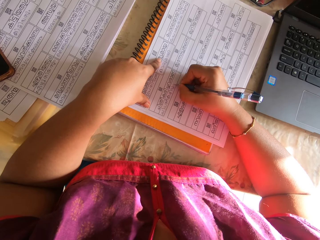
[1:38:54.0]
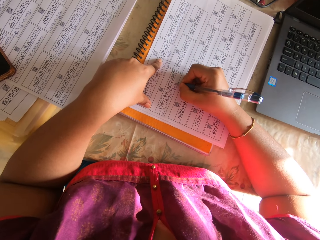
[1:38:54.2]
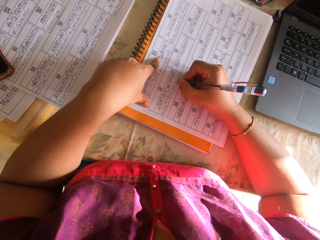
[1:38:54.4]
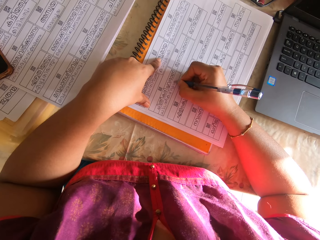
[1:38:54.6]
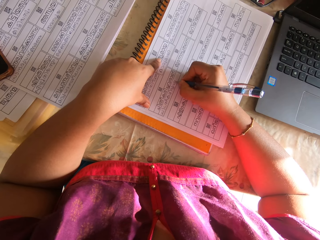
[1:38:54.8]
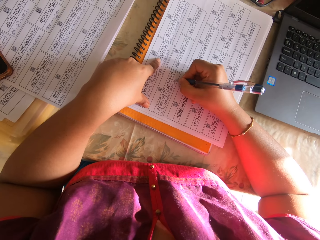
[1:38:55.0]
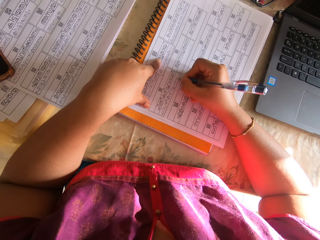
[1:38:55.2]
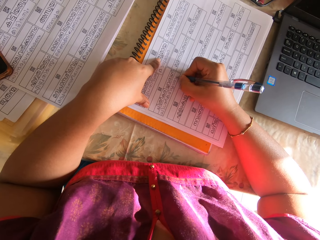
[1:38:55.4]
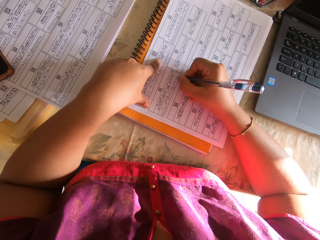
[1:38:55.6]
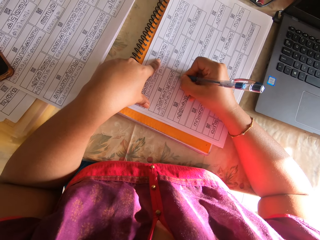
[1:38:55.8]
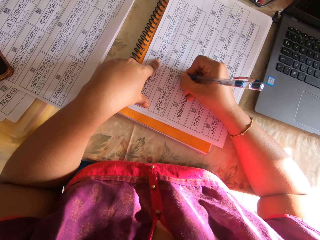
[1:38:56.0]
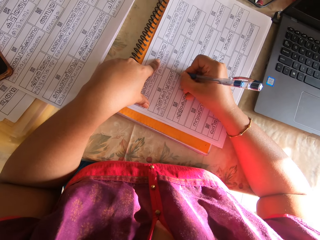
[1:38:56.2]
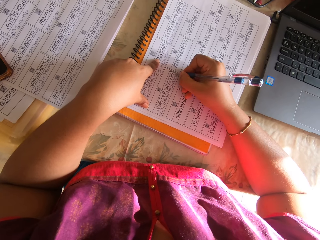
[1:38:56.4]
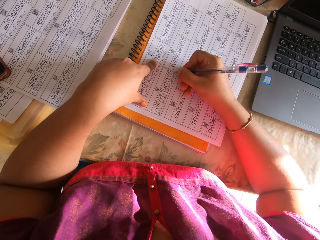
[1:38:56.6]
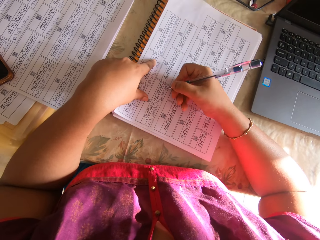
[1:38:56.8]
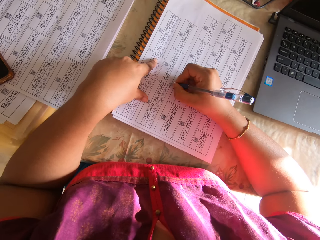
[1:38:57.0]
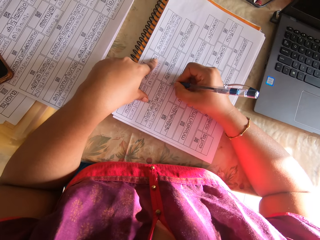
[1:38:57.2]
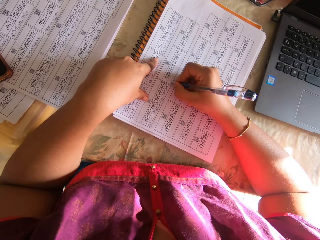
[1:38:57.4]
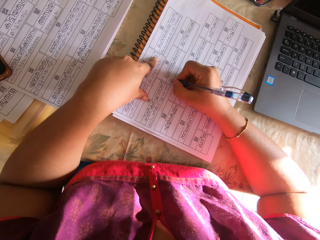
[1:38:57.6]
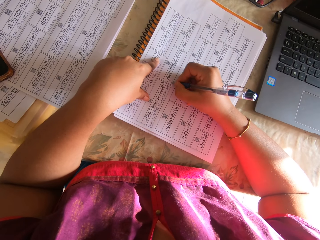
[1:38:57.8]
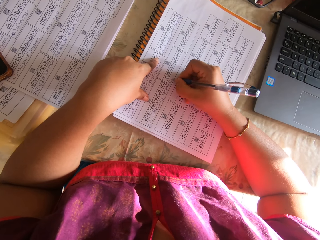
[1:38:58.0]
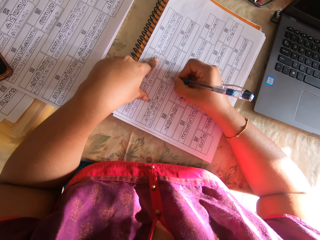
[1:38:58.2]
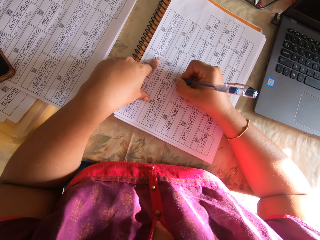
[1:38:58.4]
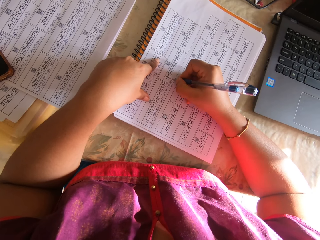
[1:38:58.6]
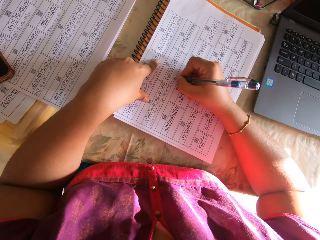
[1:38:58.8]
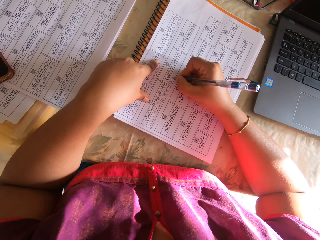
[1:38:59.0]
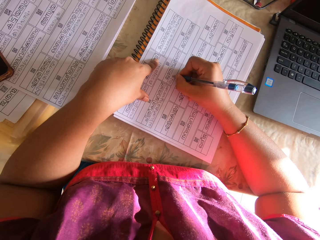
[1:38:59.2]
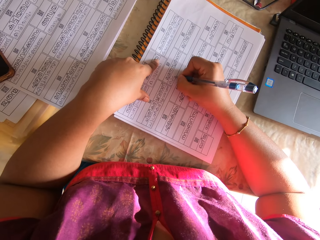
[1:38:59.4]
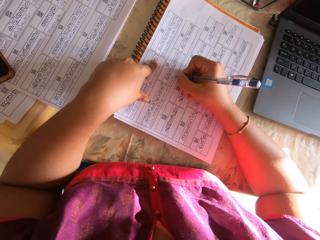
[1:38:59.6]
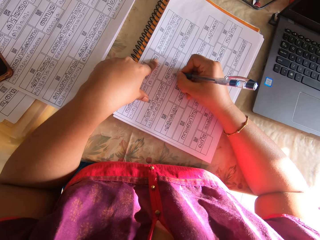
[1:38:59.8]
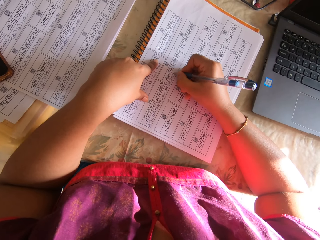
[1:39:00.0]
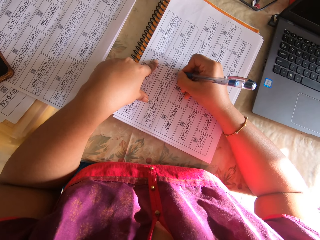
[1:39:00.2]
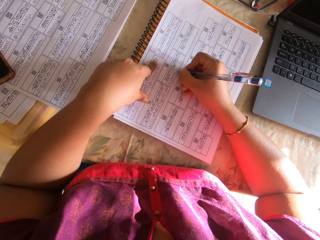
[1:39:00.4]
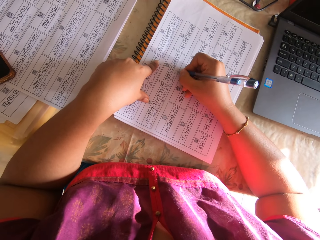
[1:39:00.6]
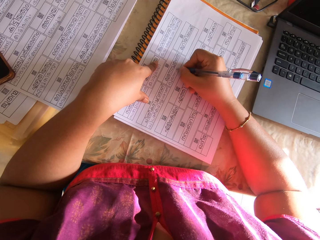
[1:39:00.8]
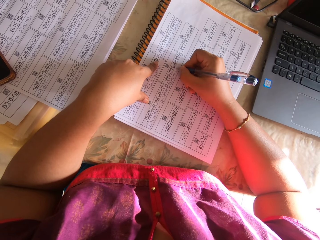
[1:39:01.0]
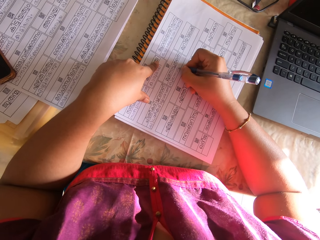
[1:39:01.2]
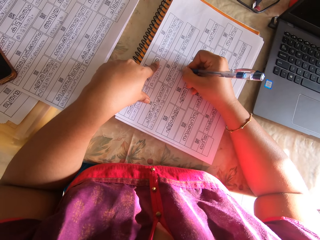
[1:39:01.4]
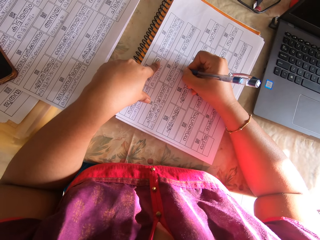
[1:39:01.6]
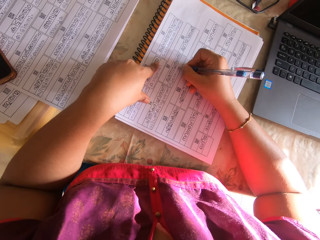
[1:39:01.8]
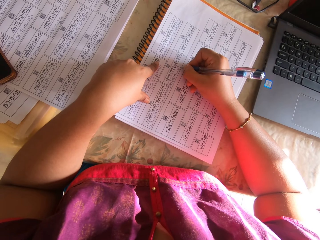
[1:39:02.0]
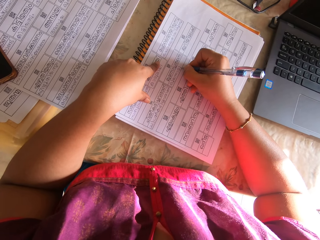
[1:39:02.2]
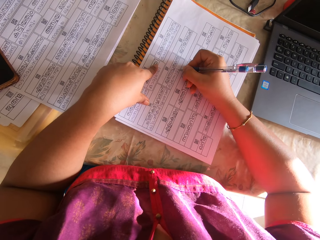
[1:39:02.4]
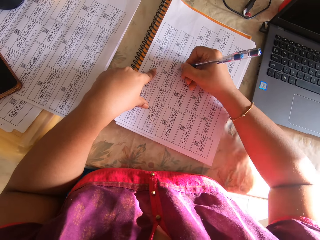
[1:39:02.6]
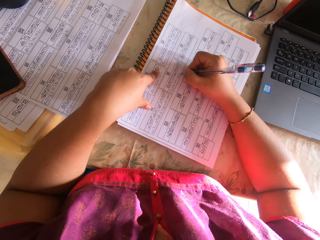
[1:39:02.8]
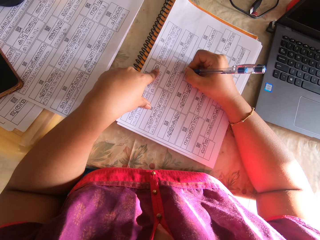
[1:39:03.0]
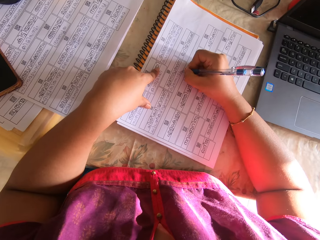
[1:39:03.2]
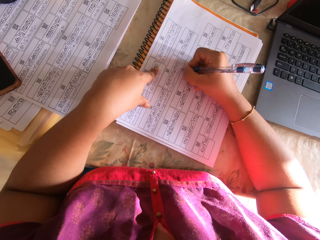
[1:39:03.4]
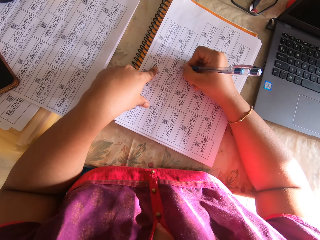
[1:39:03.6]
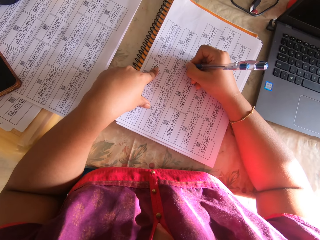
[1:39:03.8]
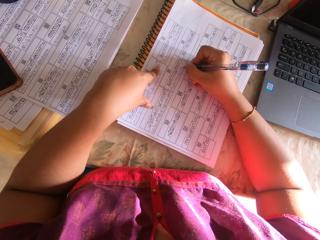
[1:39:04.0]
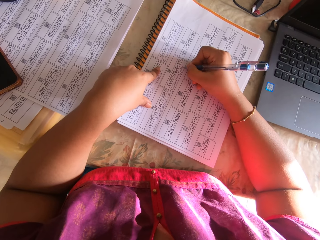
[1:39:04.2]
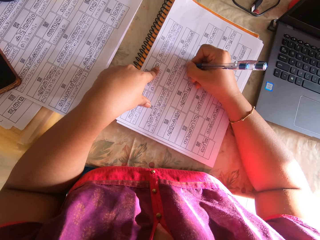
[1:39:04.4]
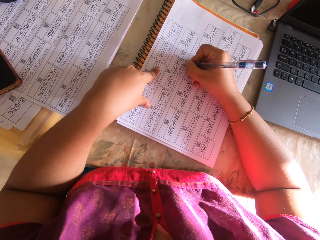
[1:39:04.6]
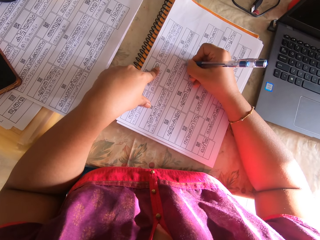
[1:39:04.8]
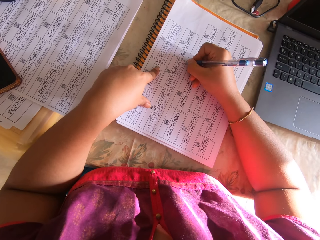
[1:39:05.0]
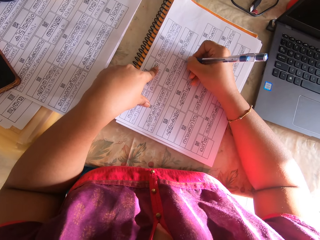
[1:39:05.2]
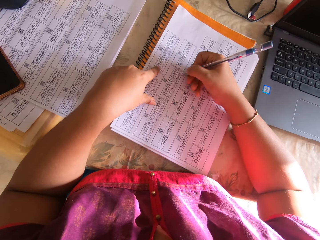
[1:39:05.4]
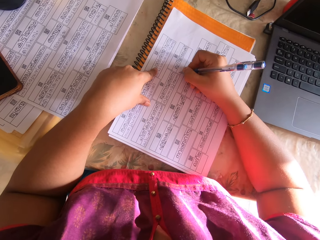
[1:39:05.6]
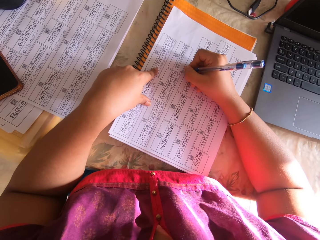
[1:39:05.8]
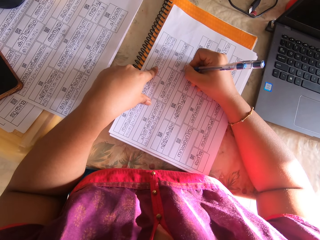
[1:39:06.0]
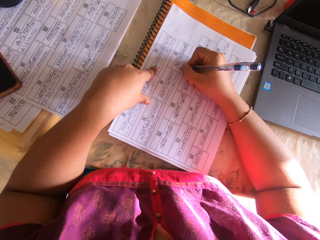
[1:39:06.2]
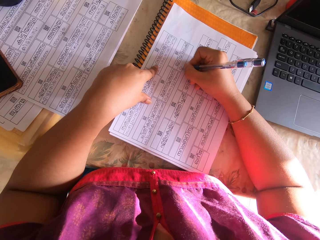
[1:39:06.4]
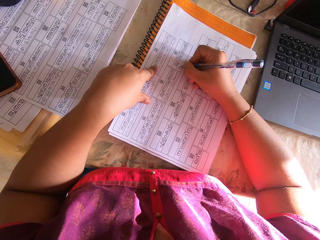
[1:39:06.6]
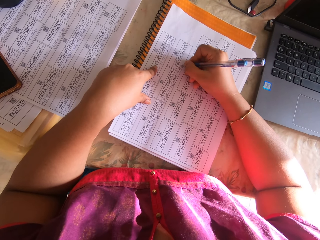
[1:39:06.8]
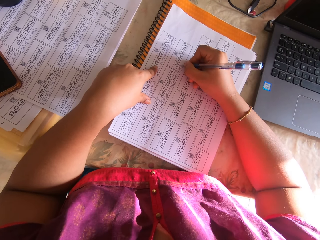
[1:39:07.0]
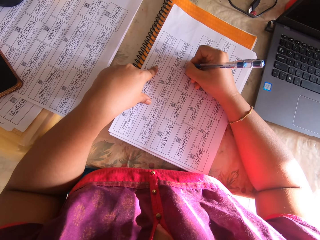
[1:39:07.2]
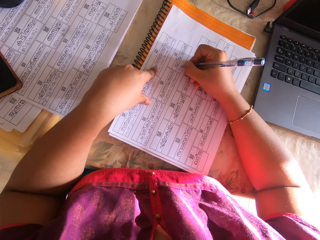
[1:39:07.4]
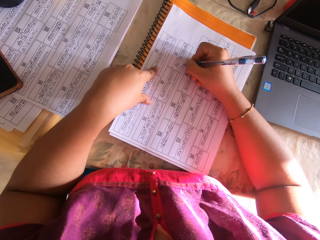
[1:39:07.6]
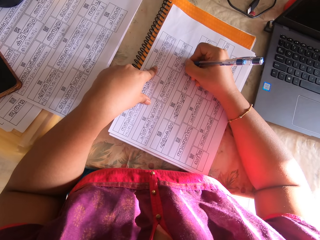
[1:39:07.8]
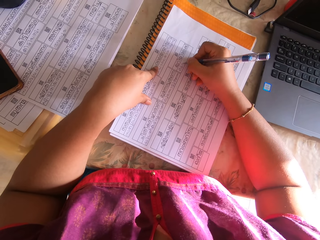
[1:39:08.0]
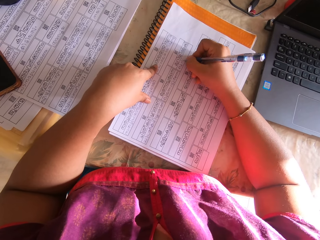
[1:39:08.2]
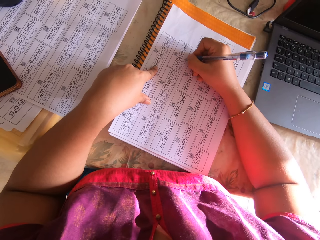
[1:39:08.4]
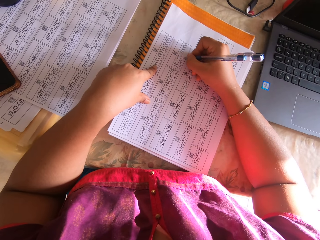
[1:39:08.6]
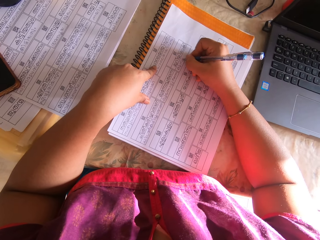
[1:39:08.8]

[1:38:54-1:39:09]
The camera wearer lifts her left hand from the papers. She shifts the papers on the book with her right hand. She holds the papers on the book with her left hand. She writes on the paper with the pen with her right hand. She lifts her right hand. She shifts the printed white paper on the book with her right hand. She writes on the printed white paper with the pen in her right hand.

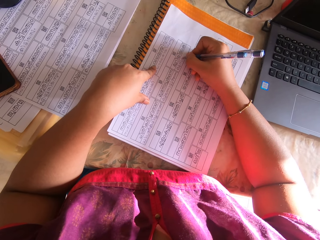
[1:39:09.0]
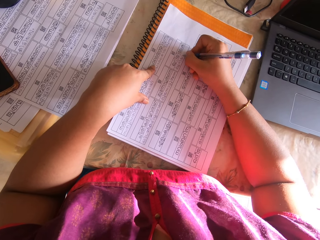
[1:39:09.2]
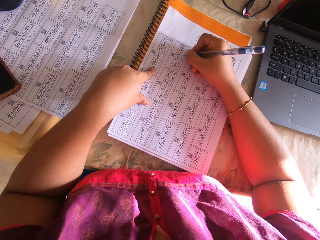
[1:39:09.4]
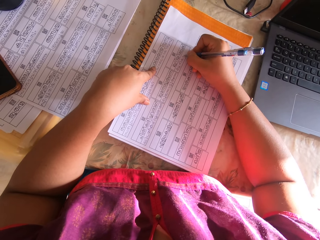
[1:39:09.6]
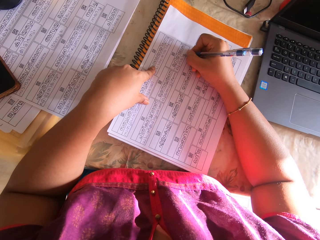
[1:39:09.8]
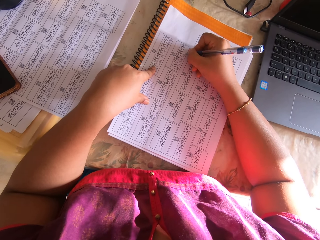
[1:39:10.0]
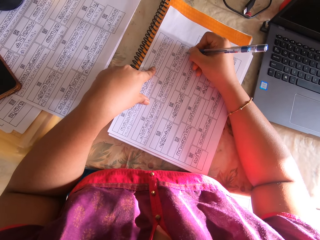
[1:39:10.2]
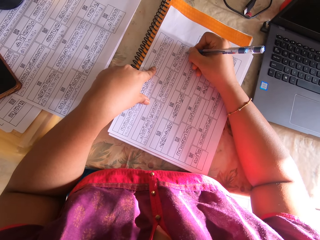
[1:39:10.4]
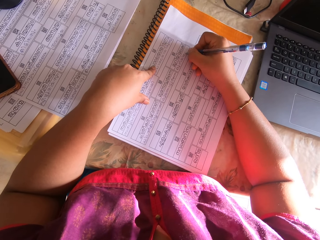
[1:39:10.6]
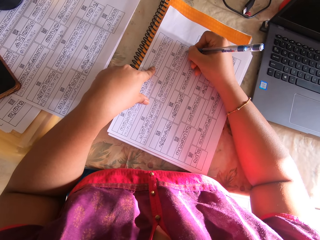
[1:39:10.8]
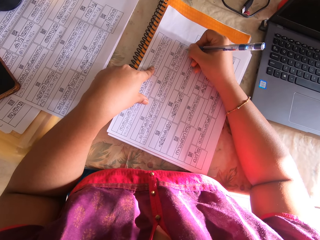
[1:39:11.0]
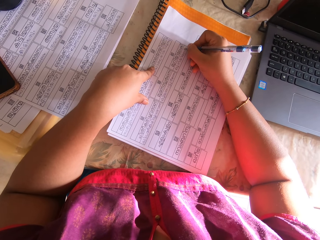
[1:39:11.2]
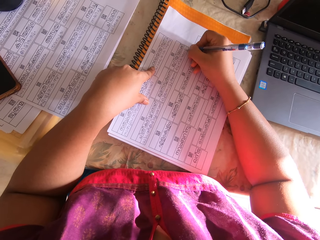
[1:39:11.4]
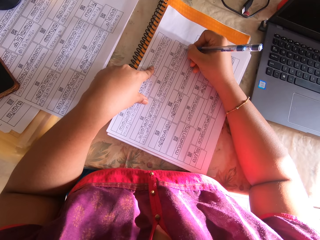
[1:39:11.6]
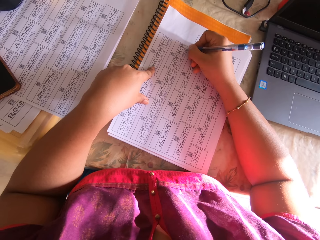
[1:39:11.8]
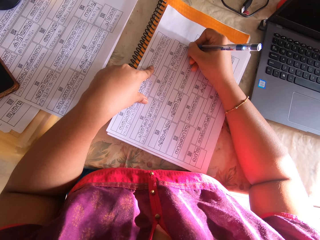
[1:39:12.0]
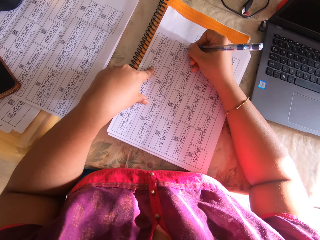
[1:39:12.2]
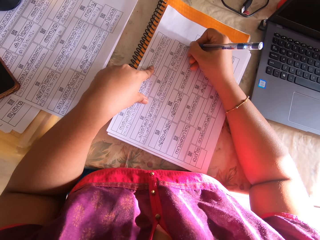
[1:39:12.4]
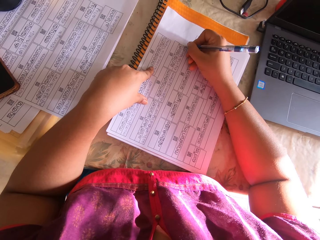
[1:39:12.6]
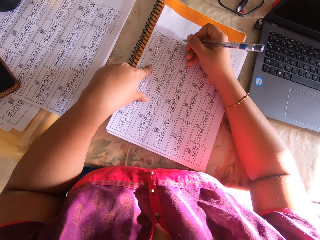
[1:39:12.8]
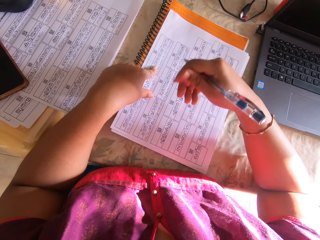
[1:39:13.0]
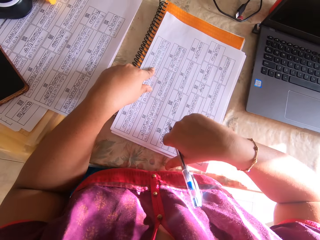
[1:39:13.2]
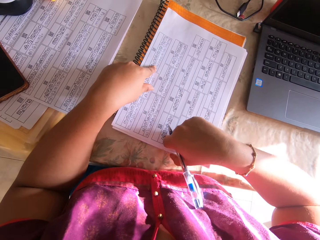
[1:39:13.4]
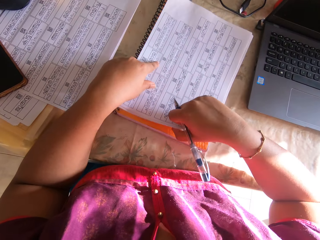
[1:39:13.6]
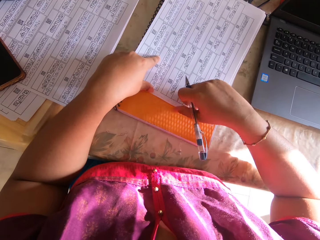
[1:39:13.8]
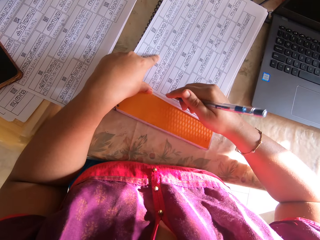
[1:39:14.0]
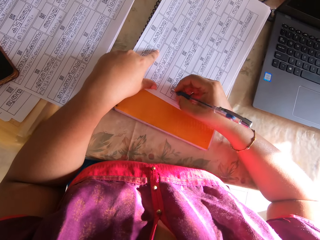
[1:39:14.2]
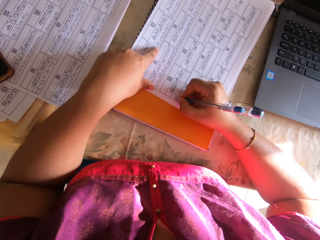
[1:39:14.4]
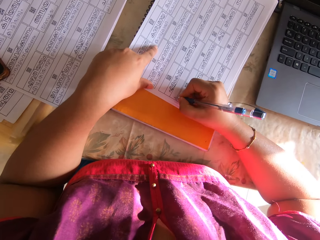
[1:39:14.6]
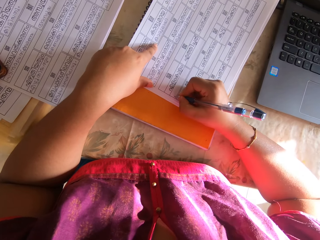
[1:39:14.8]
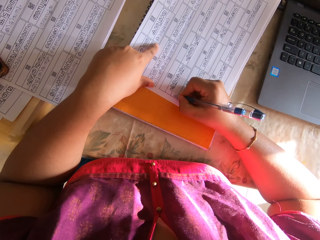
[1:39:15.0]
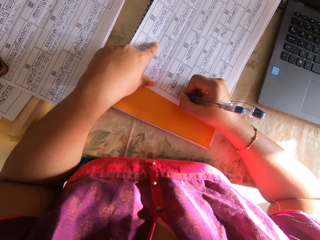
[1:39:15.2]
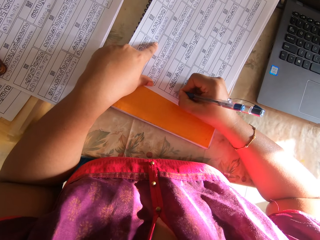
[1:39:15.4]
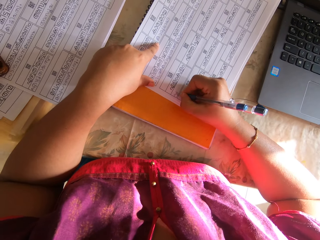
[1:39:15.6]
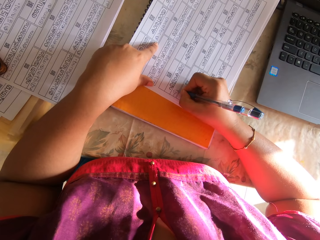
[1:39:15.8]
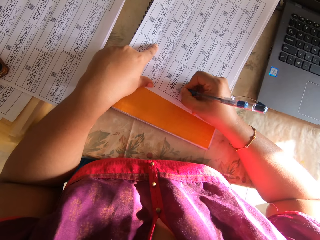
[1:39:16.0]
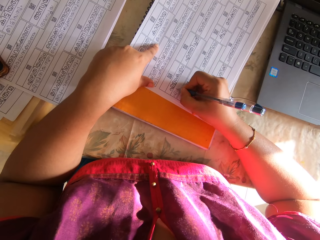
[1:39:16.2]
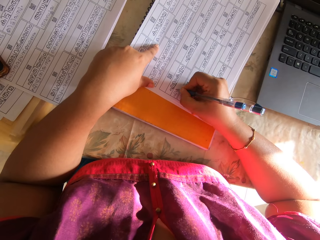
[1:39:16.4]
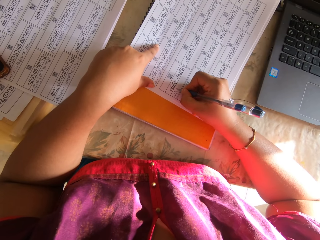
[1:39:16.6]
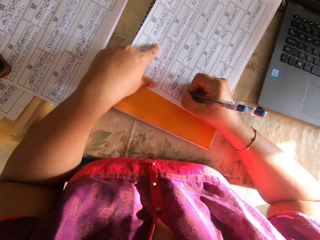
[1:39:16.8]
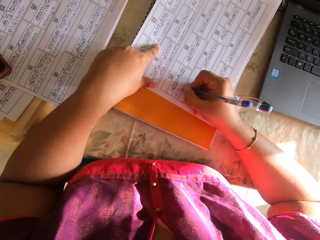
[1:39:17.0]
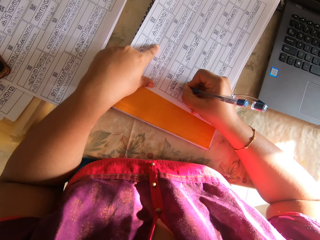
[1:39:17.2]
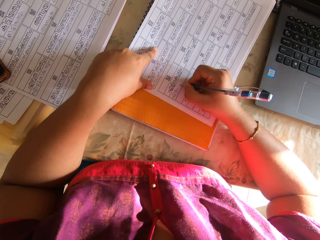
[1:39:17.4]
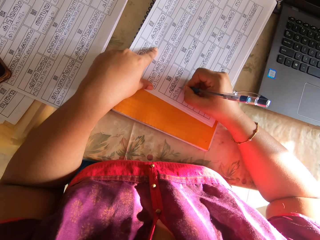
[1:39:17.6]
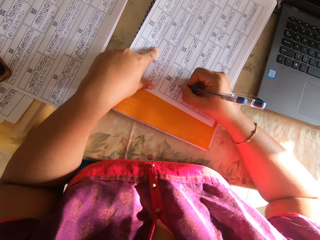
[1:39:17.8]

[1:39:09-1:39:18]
The camera wearer shifts the printed white paper on the book with her right hand. She writes on the printed white paper with the pen in her right hand. She holds the paper with her left hand.
